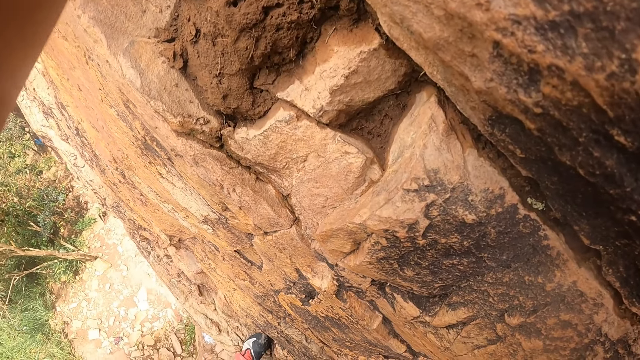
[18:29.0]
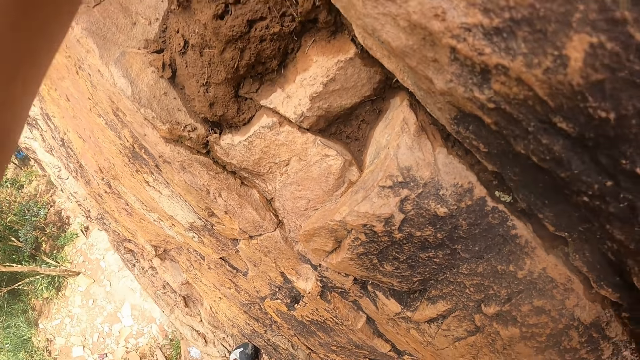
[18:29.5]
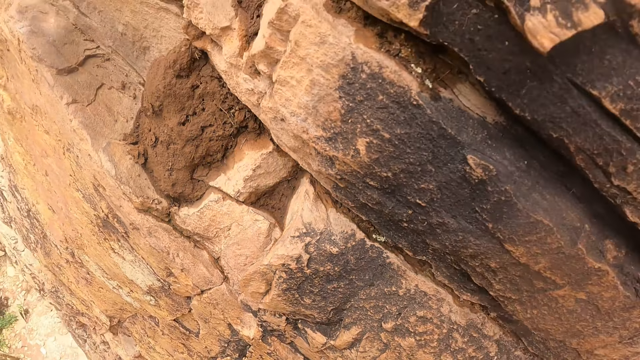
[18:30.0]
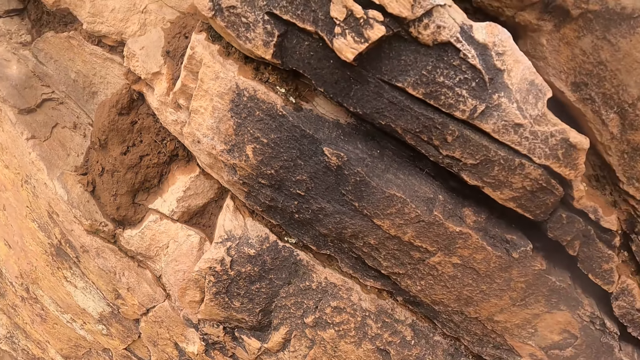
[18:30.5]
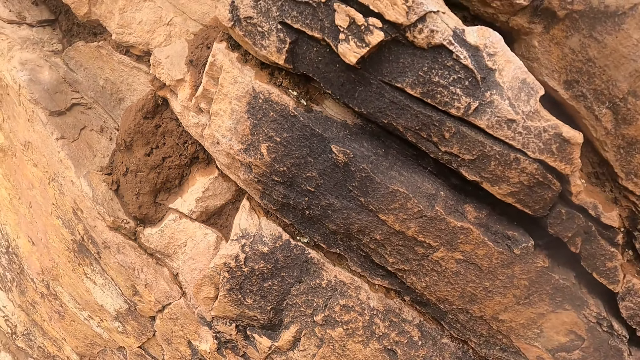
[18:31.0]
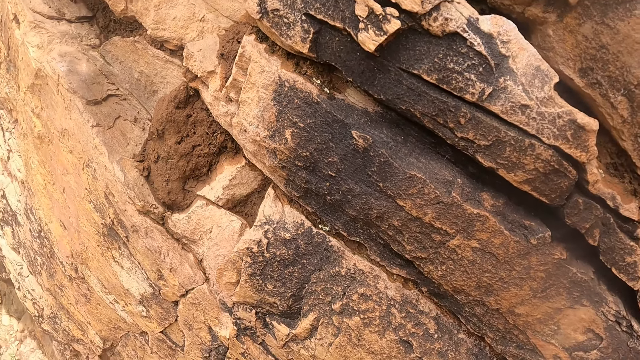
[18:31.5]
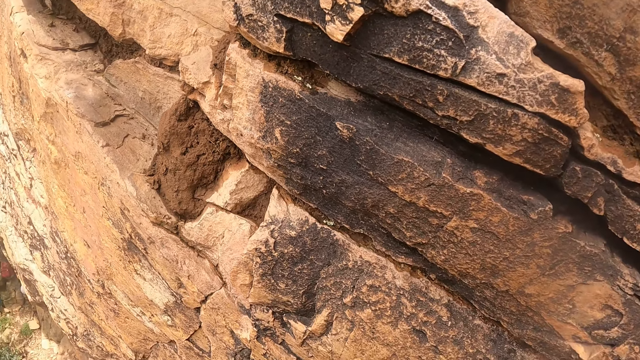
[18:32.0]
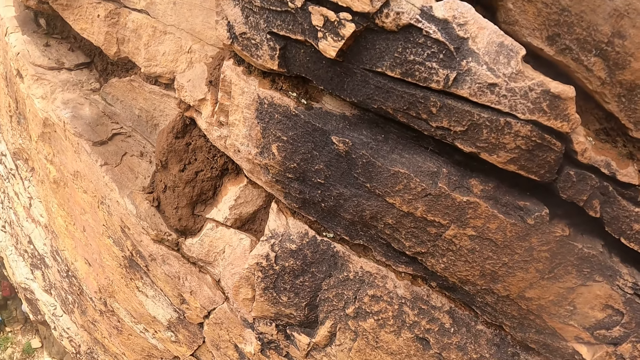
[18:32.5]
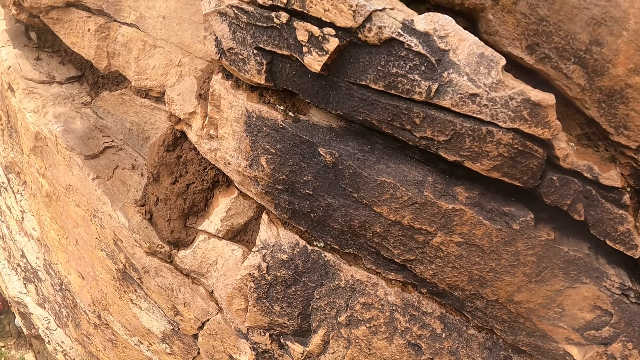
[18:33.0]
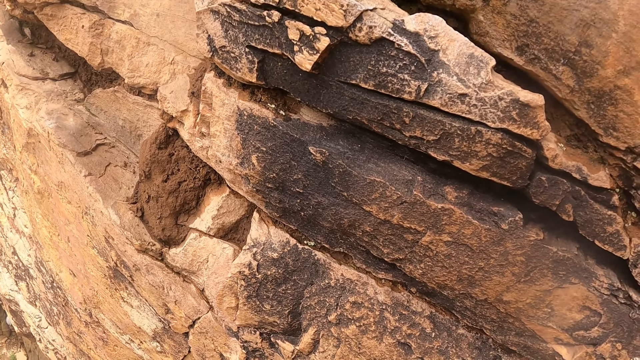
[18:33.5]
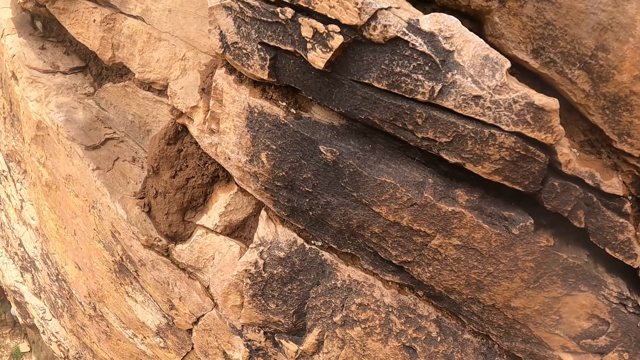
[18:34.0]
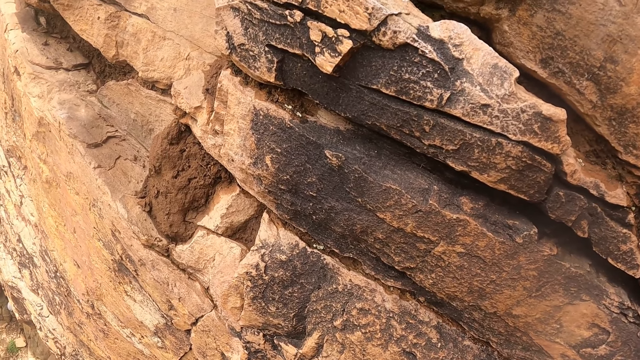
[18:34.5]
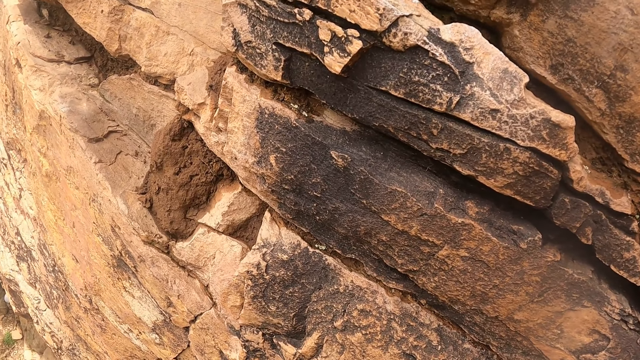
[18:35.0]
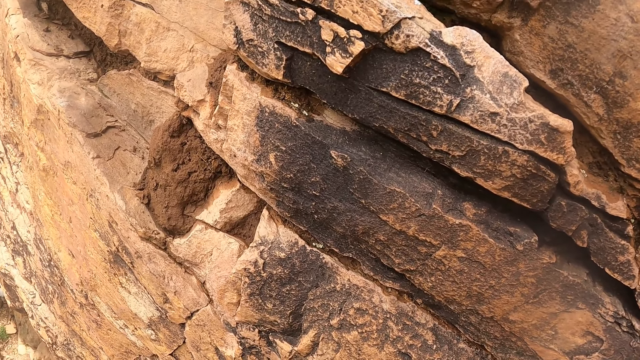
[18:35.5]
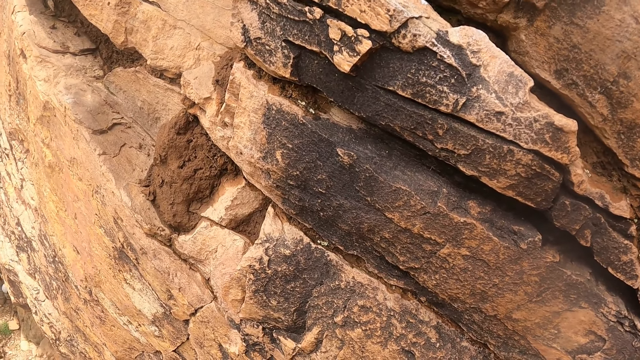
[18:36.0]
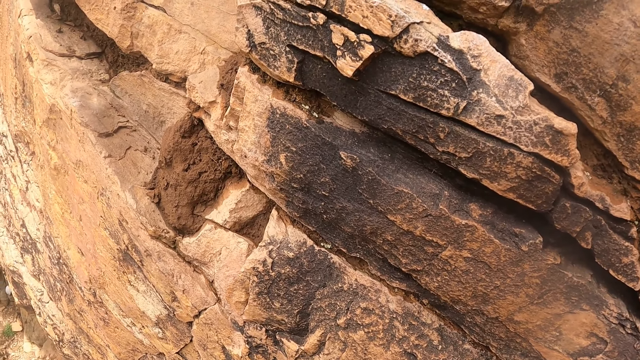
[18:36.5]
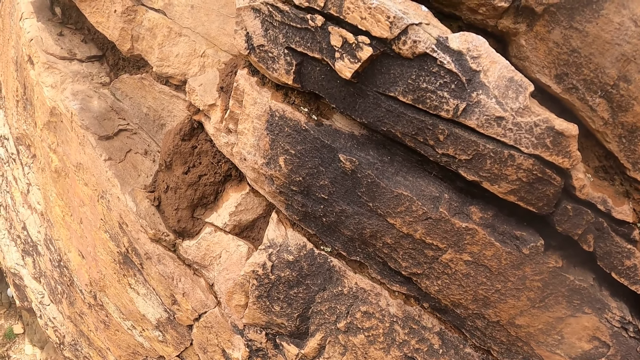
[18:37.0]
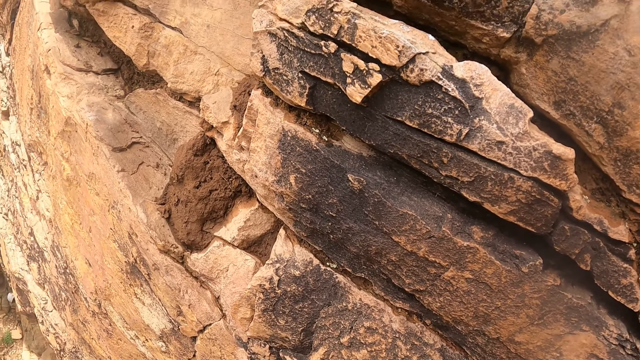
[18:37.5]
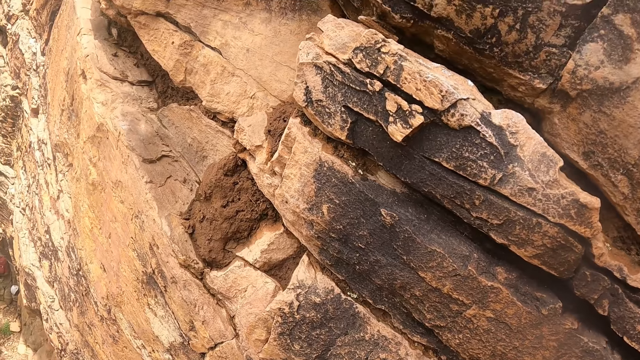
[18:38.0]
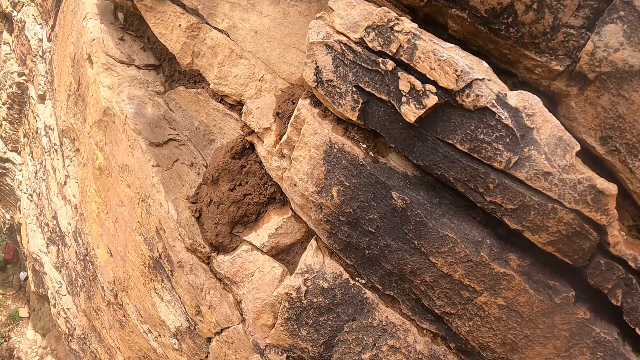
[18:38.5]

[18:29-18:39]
The camera wearer moves the hand from the rock. They stare at the rock.

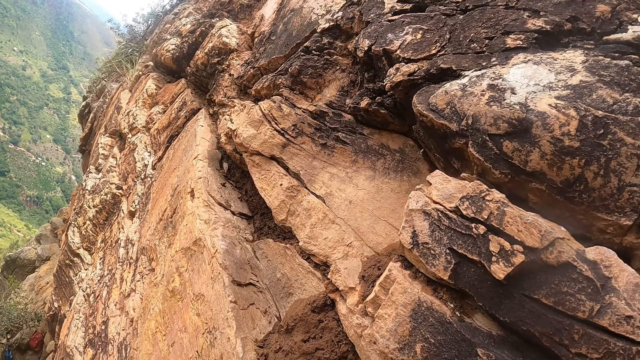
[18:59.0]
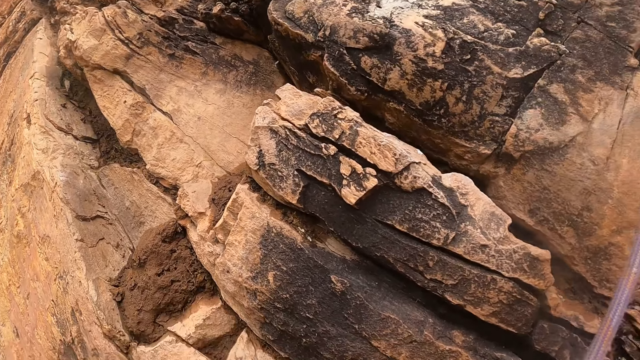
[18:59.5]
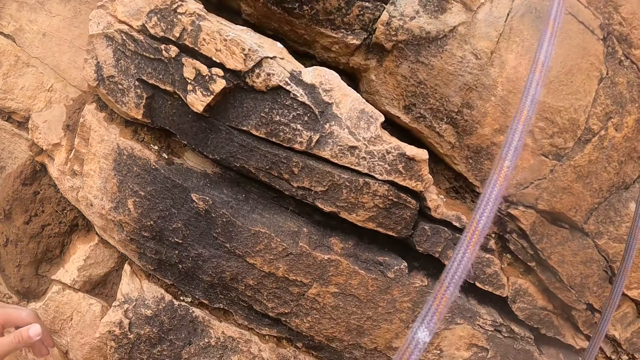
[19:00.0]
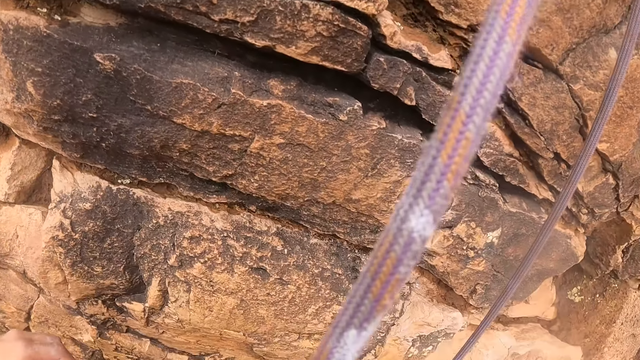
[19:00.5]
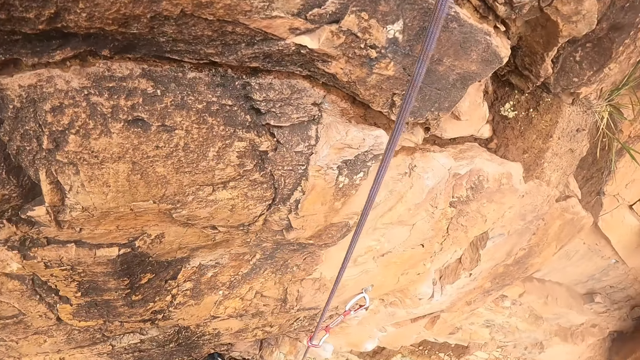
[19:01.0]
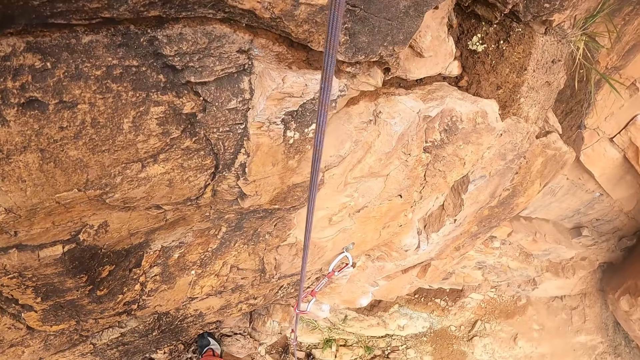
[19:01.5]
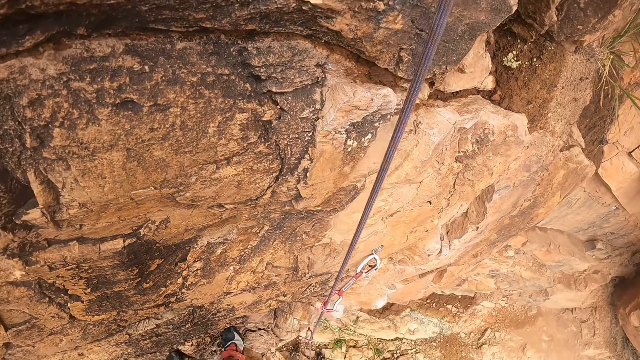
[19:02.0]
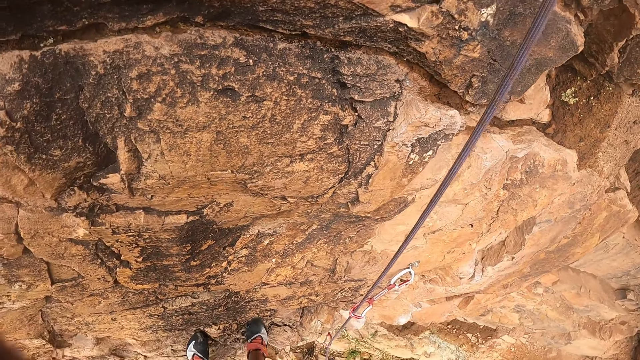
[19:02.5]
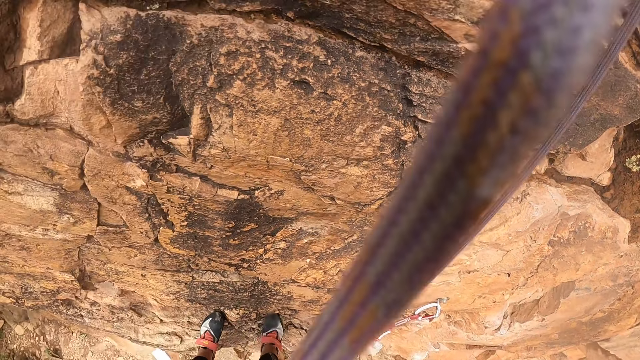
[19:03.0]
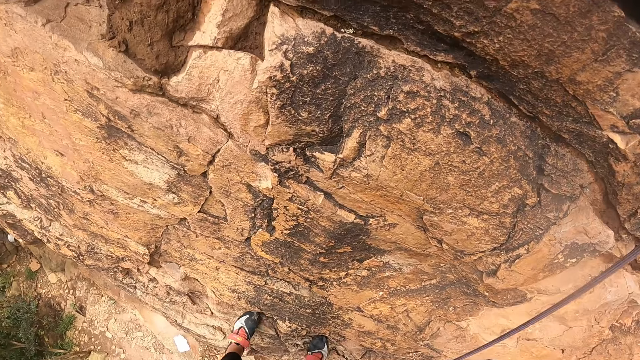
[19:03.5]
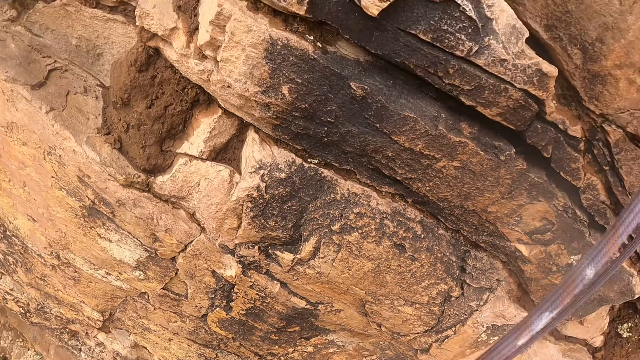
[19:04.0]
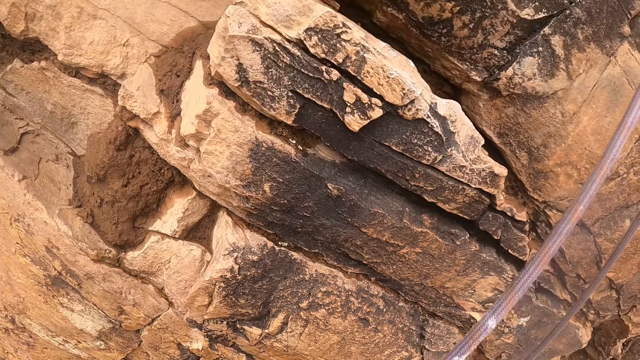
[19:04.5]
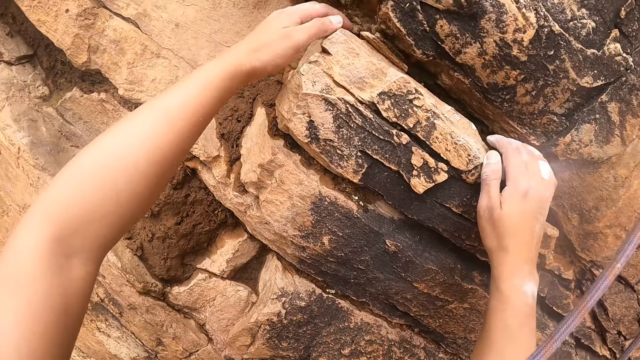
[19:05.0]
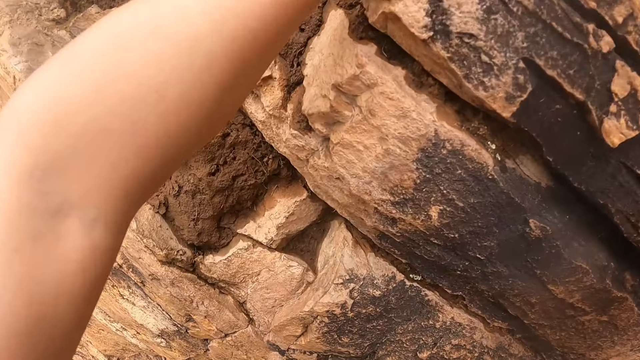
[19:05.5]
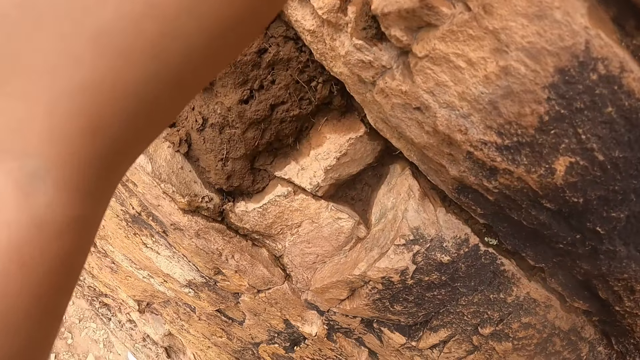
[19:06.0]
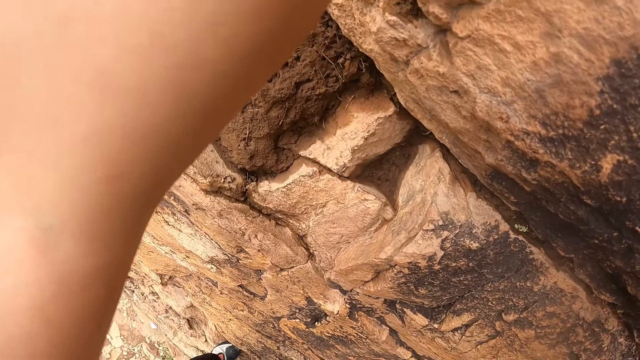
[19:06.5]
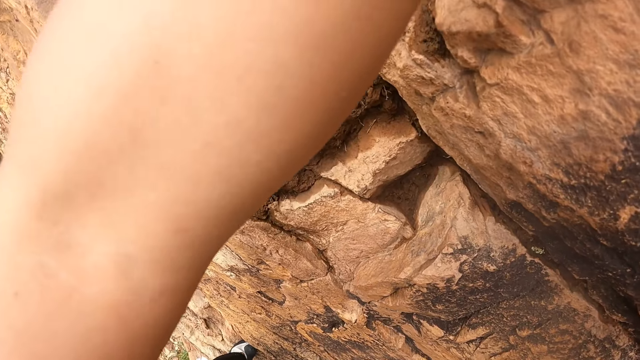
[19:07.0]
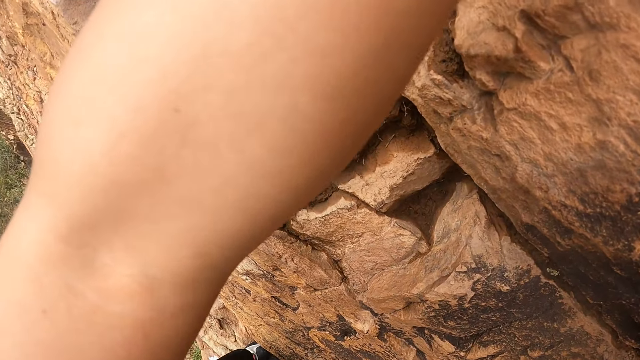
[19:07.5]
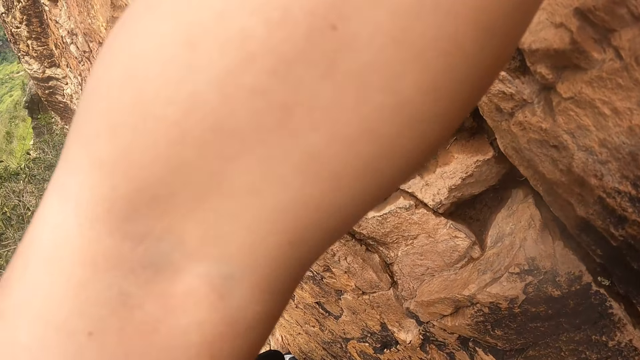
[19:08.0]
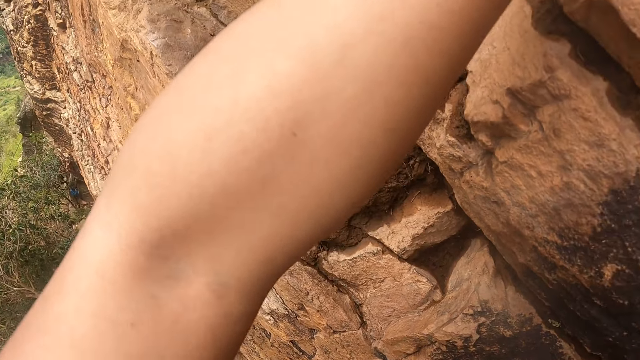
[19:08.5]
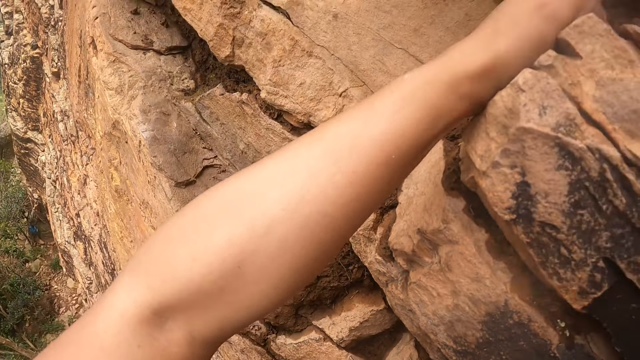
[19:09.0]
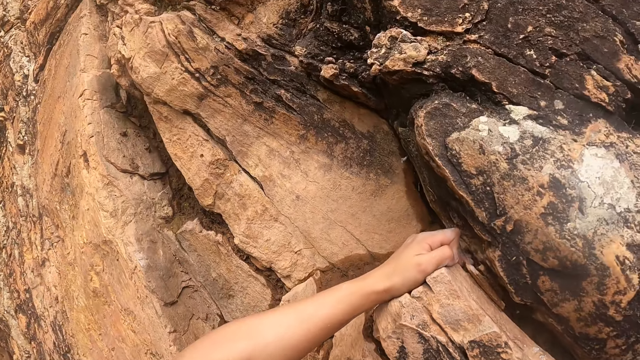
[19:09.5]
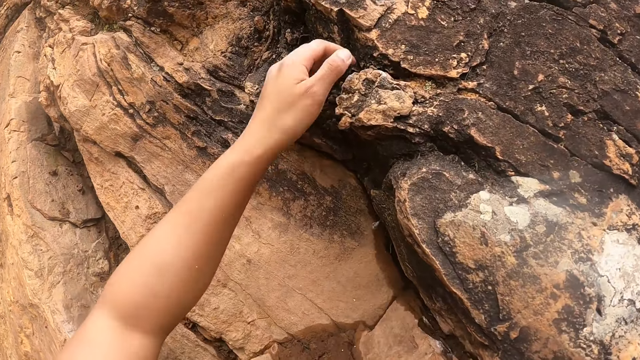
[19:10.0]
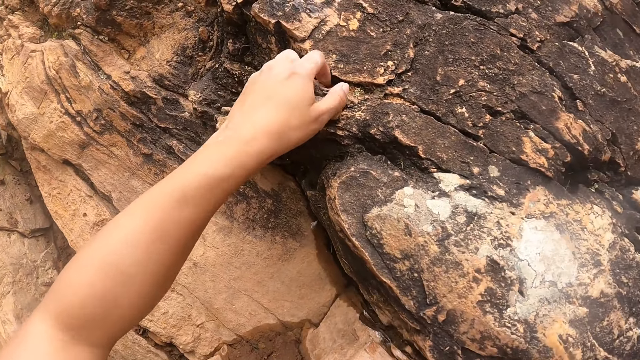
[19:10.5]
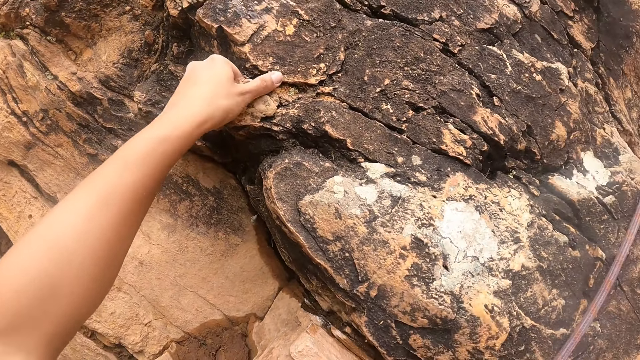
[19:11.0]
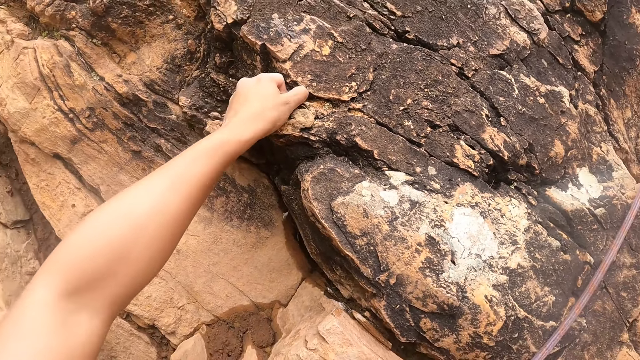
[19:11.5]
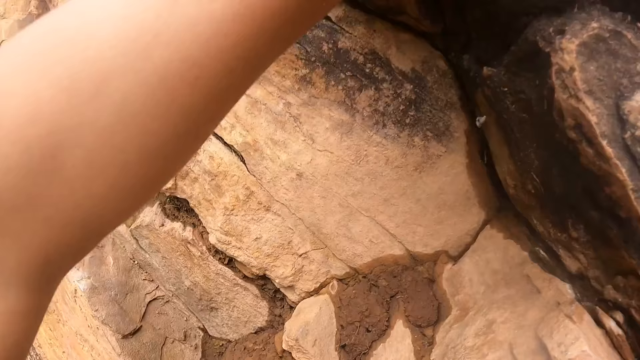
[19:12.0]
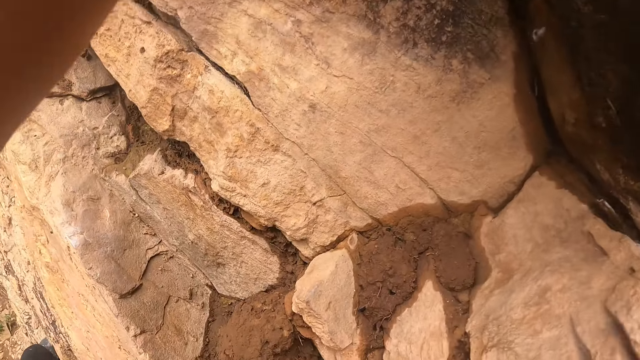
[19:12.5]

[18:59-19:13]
The camera wearer moves the left hand near the rope. They climb the mountain. They move the legs on the rock. They rest both hands on the rock. They move the hand on the rock.
